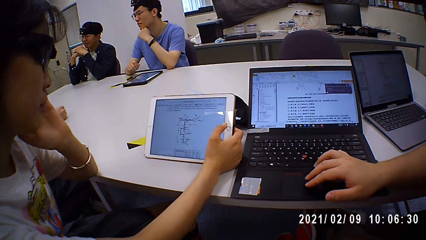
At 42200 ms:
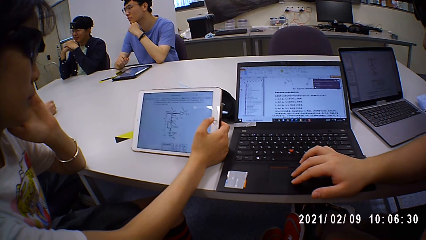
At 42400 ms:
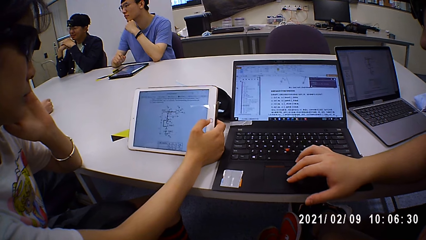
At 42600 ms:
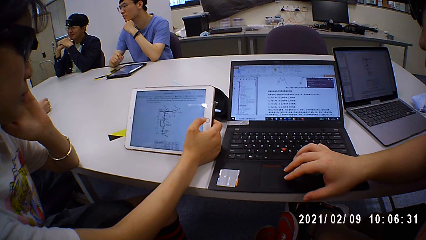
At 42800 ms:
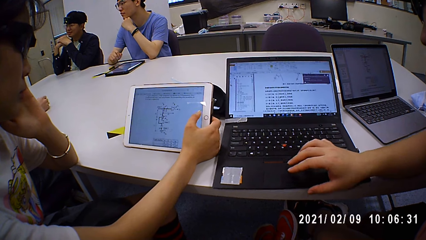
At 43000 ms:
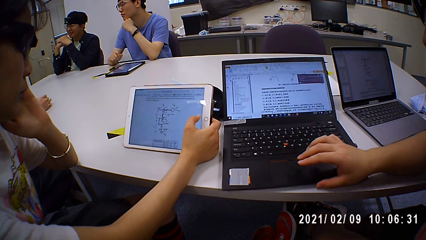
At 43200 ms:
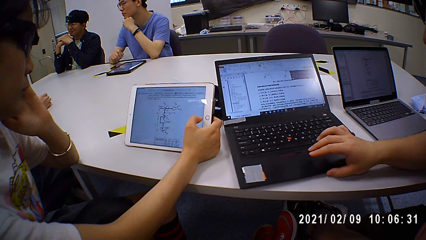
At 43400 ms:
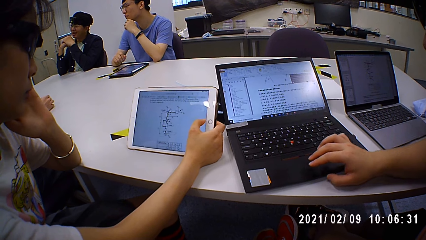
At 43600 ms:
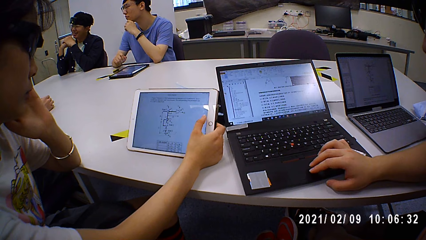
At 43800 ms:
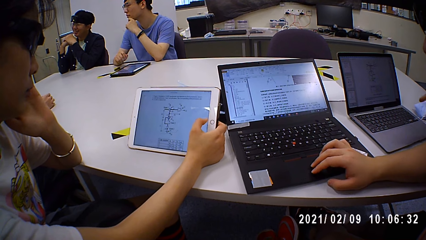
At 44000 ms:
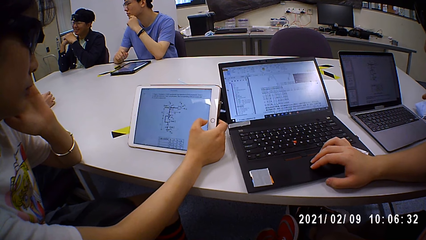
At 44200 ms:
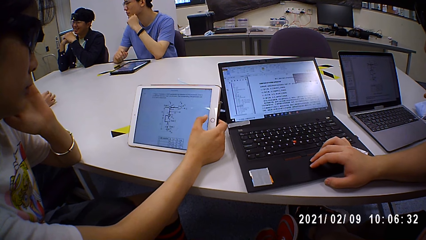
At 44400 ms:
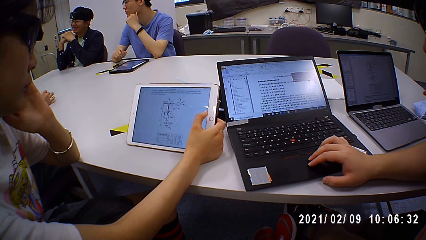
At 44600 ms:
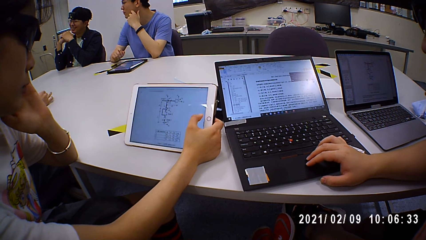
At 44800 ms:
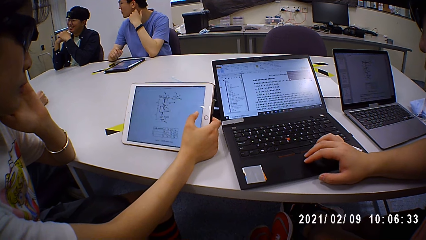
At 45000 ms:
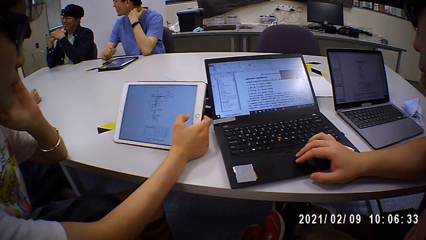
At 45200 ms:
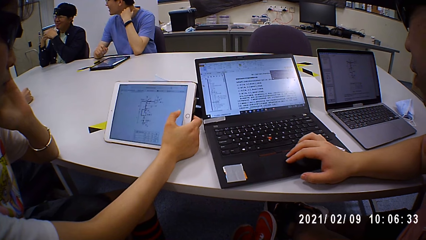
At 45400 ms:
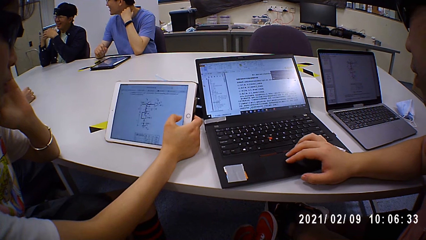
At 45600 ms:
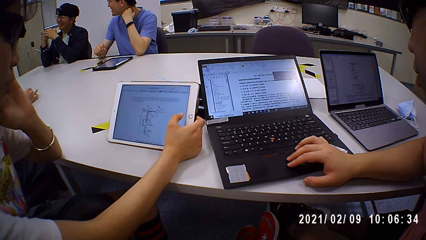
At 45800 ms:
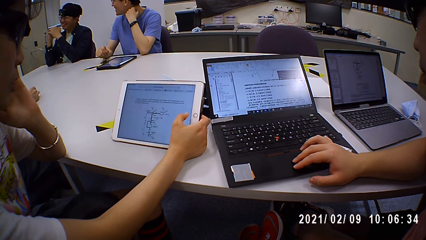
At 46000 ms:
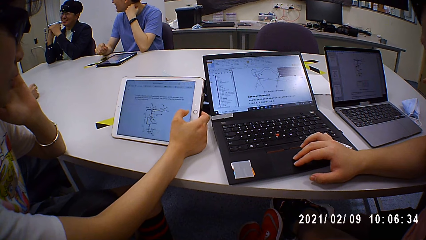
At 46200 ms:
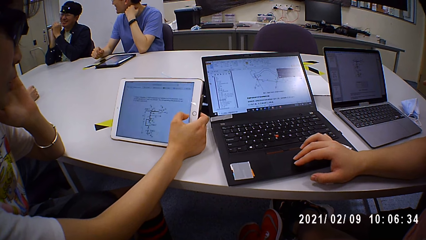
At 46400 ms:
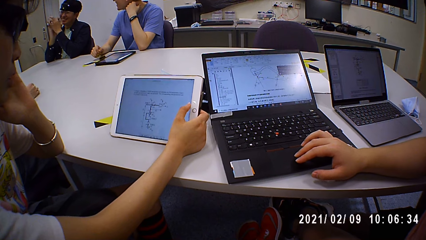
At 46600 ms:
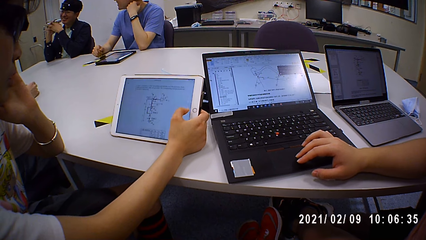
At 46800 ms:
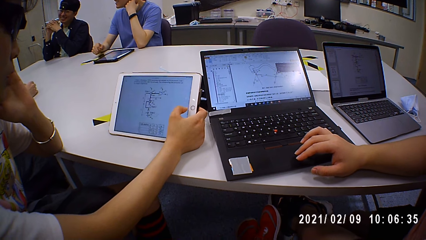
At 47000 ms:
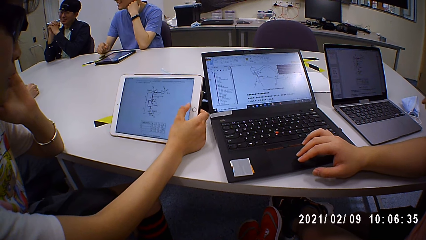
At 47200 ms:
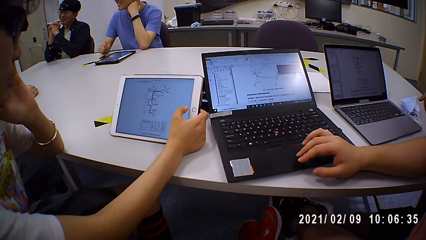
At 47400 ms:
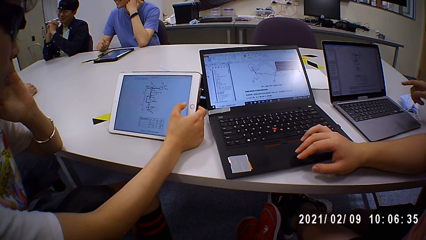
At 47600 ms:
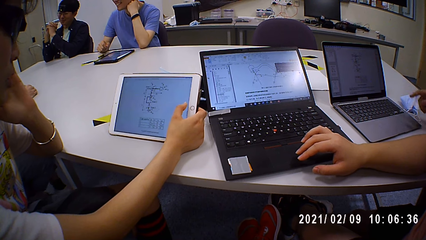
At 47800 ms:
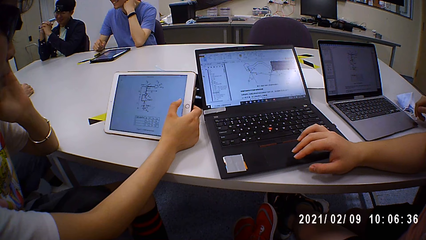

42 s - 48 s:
A person touches the laptop screen of the camera wearer.

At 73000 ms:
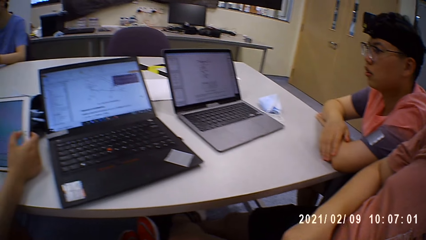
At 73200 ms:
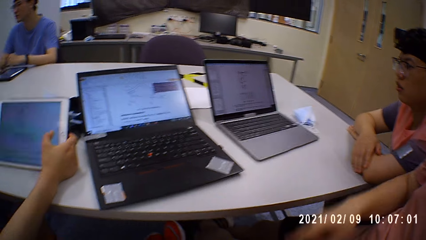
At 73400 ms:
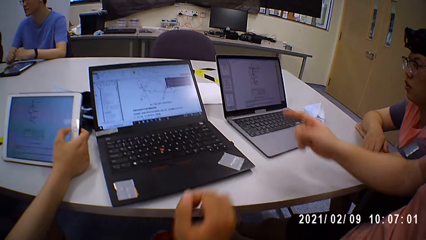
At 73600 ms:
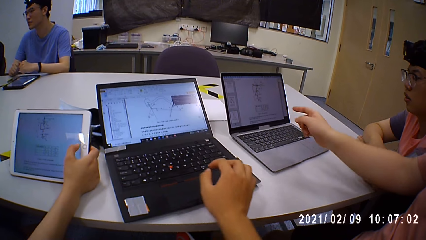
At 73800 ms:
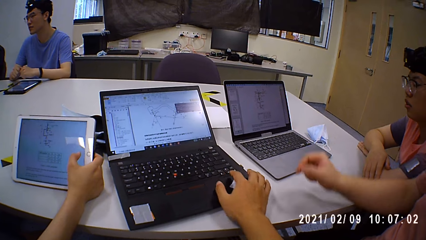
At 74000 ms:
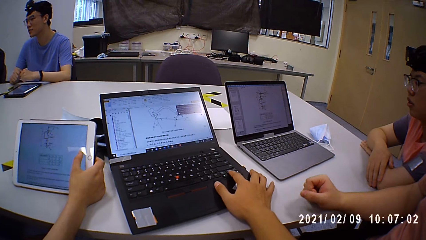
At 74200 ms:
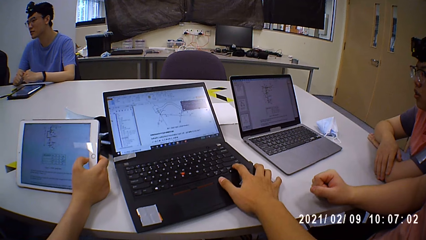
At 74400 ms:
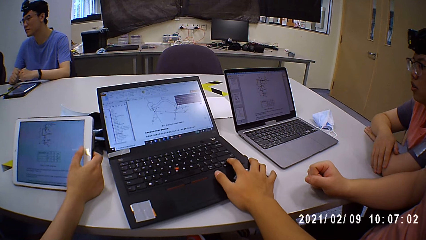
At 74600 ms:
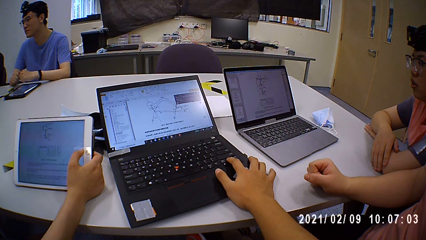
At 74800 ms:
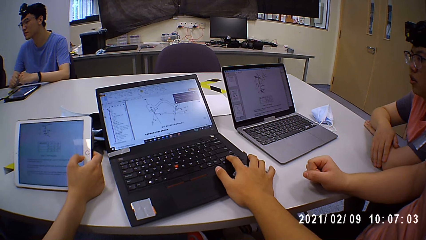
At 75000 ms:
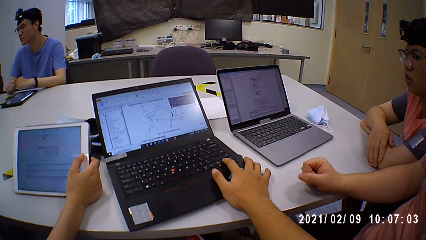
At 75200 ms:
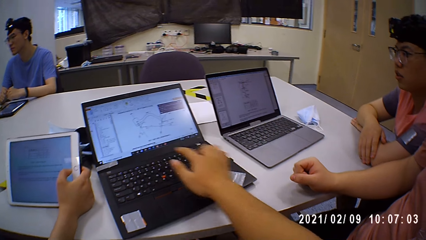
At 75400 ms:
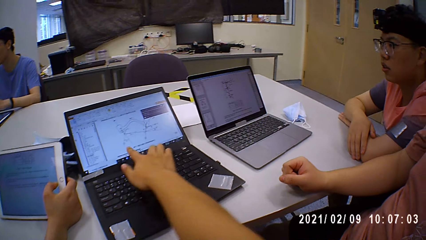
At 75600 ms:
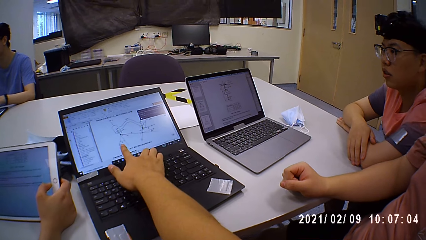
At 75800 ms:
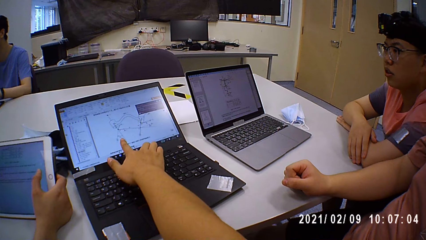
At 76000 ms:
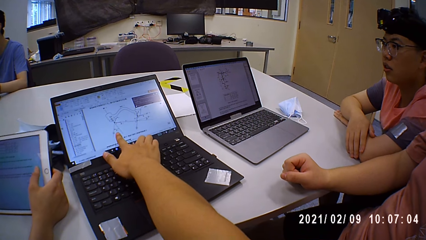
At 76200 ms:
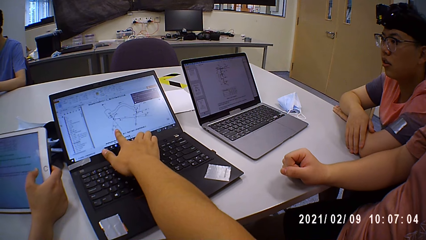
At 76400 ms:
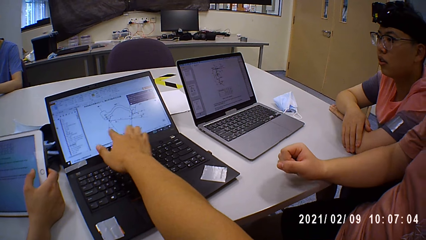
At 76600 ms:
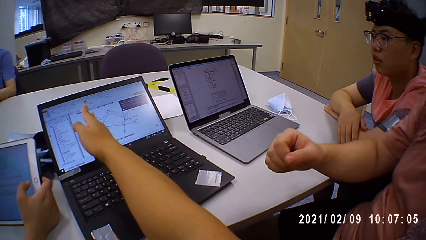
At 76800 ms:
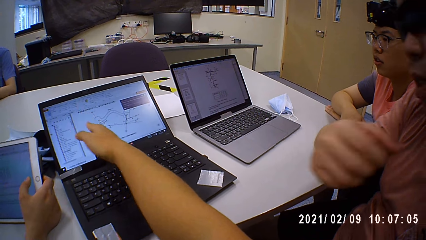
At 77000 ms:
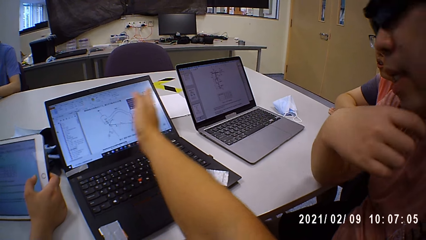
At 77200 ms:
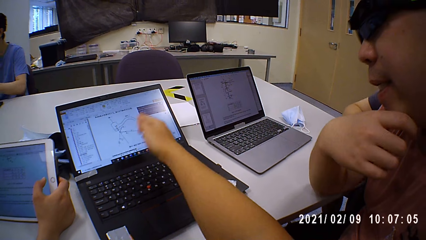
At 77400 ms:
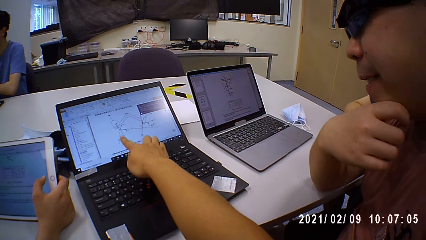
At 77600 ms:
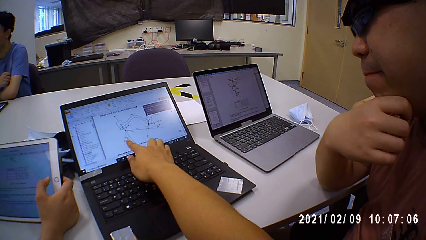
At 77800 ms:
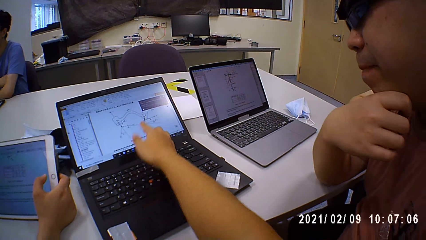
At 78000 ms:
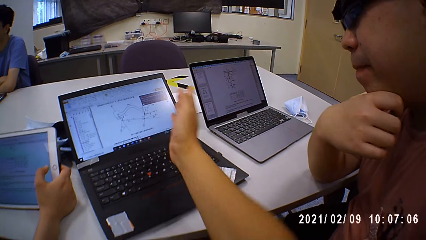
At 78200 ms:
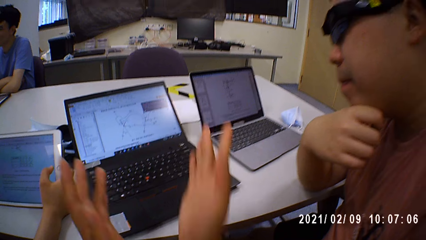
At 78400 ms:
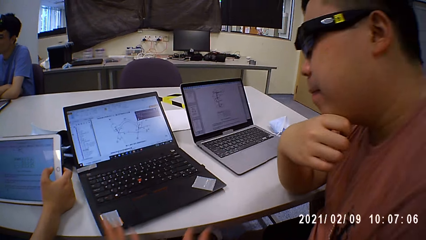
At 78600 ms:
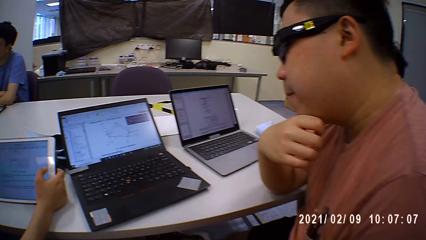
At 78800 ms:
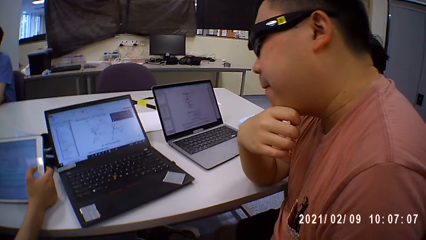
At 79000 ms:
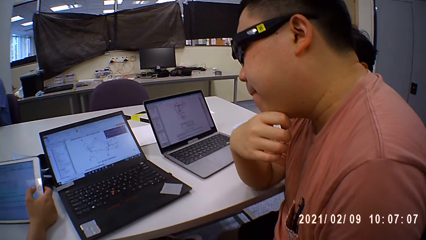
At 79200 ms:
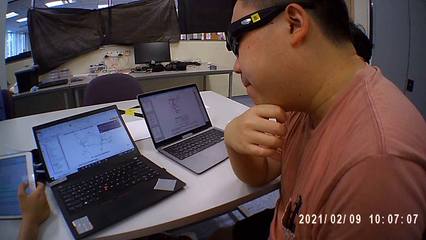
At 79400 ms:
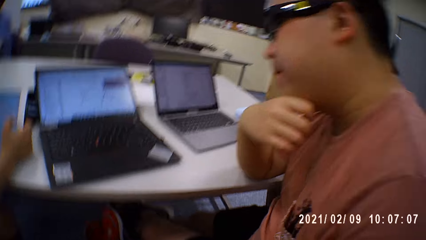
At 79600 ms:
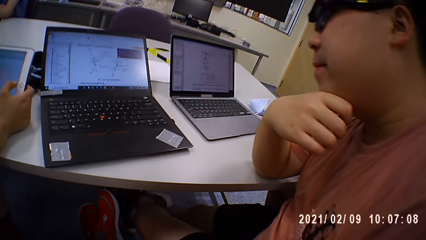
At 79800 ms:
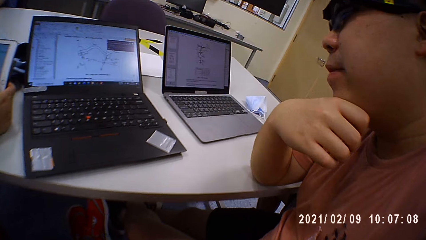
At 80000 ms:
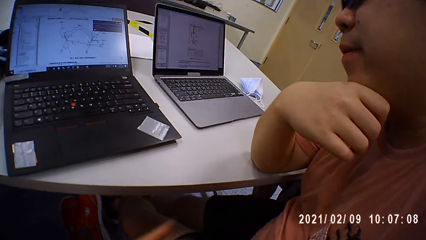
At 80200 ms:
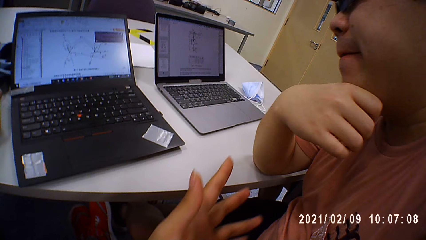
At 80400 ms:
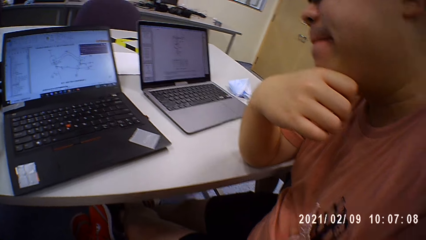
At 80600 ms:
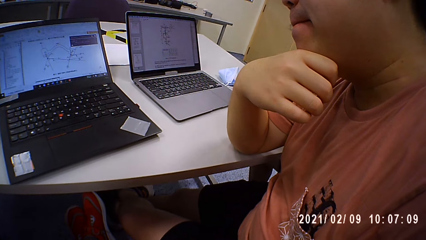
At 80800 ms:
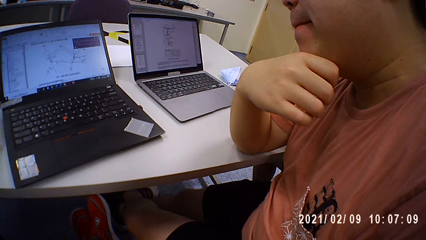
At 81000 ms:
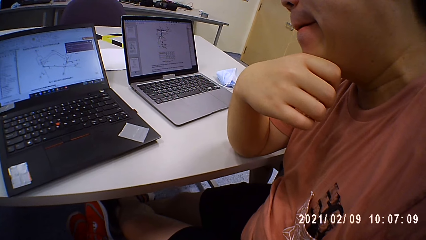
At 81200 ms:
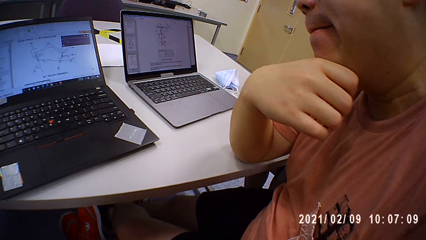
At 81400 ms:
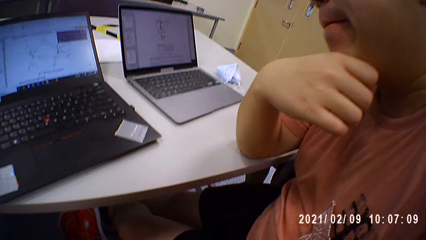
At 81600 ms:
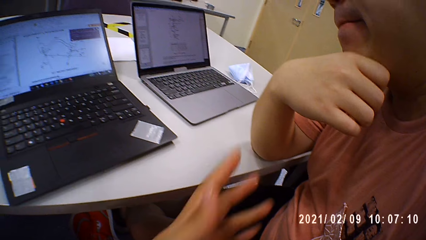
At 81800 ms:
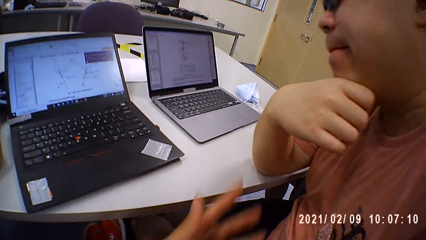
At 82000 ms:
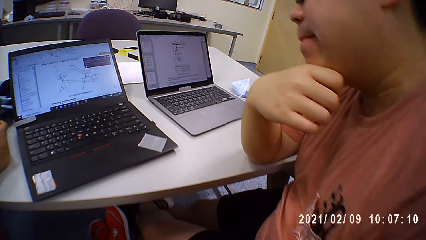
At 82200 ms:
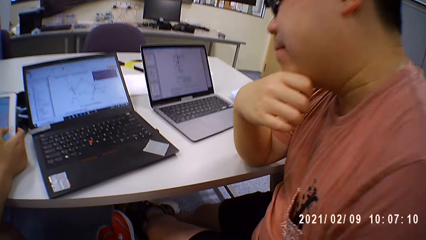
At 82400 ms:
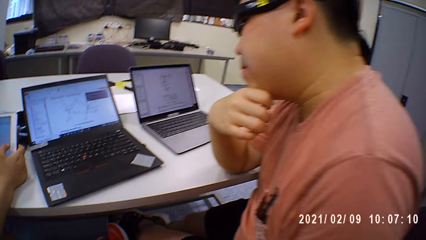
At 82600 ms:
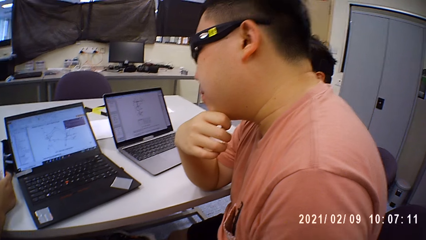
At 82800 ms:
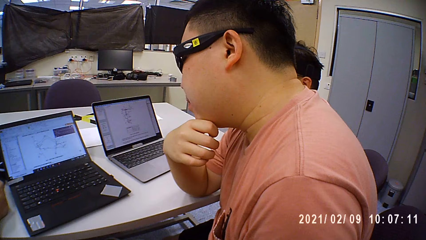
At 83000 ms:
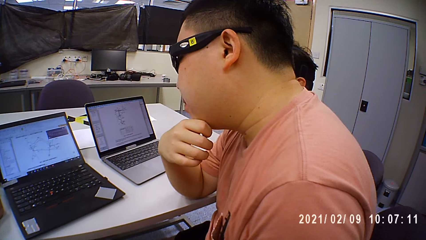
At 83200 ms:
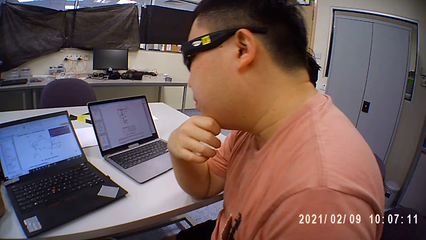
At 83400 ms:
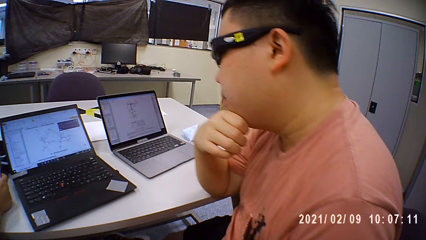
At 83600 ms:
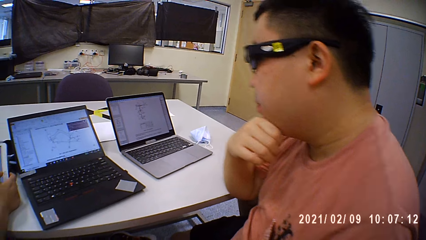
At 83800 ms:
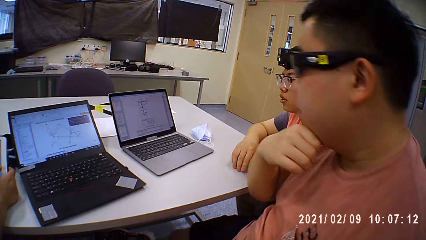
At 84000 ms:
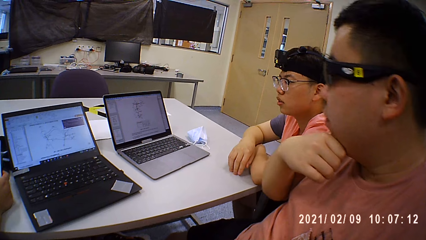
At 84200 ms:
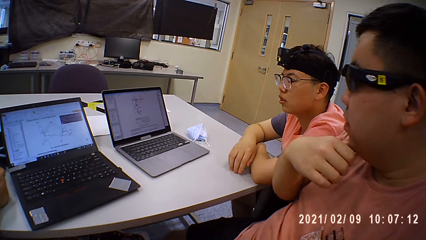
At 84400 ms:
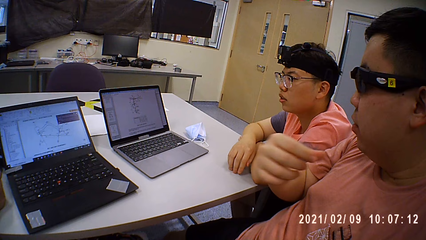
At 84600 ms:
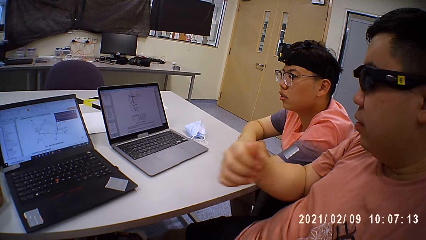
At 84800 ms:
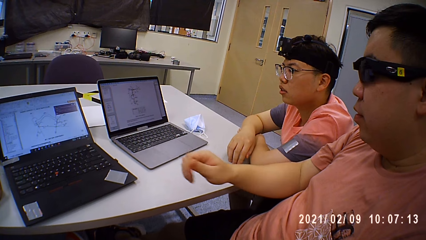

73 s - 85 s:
The camera wearer uses the laptop.
